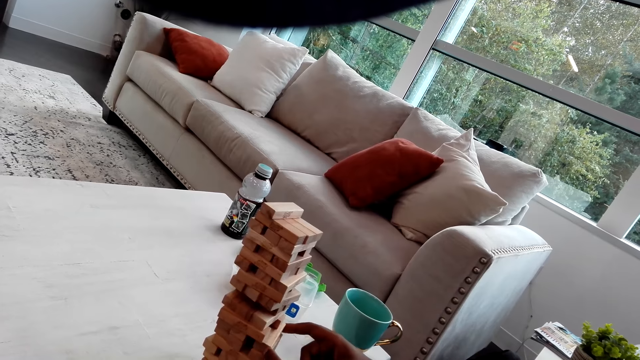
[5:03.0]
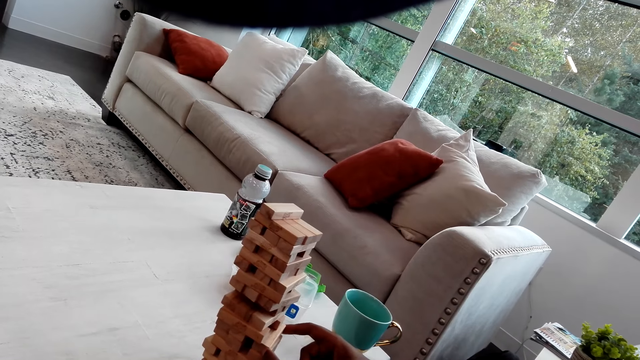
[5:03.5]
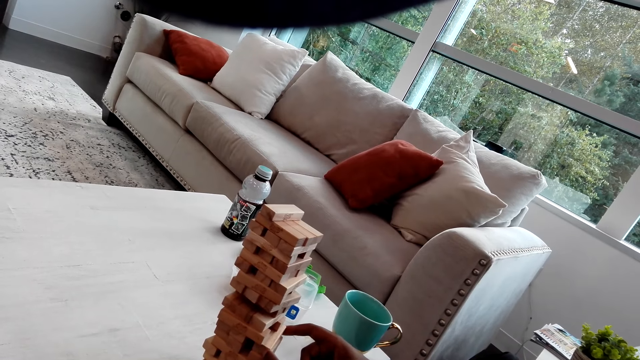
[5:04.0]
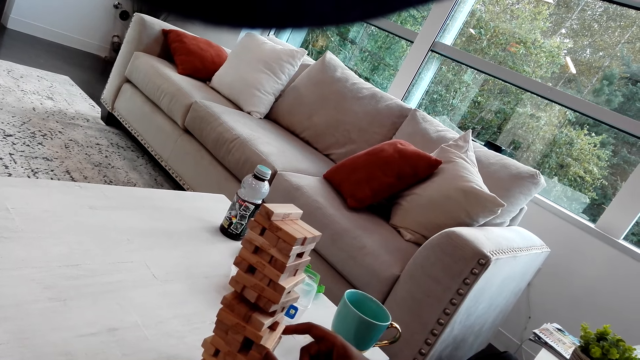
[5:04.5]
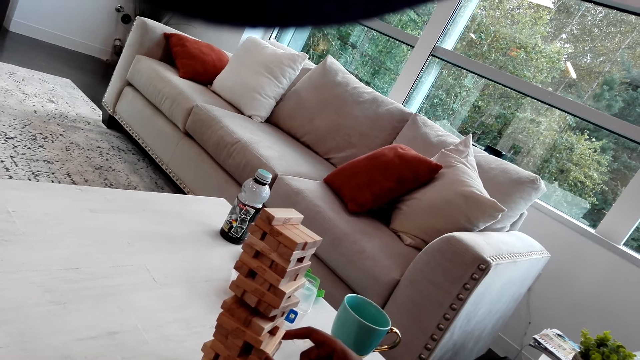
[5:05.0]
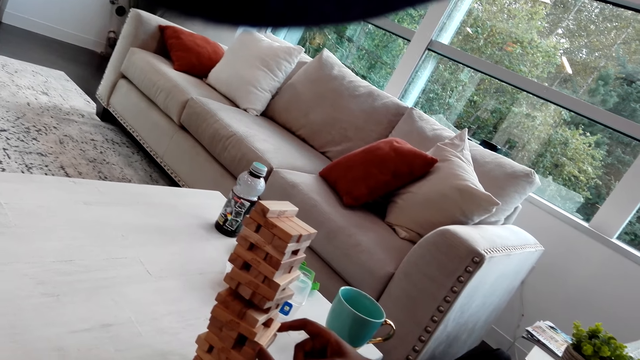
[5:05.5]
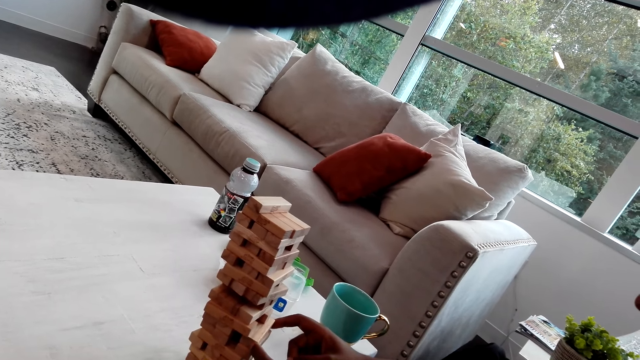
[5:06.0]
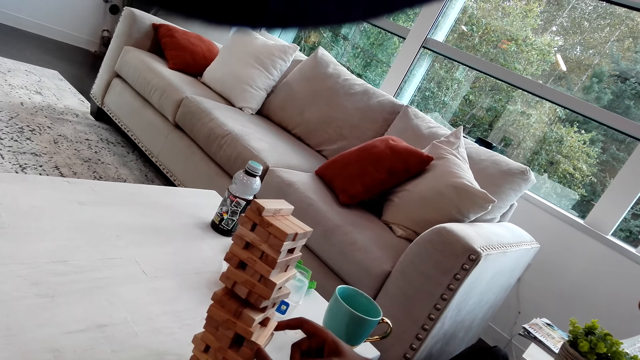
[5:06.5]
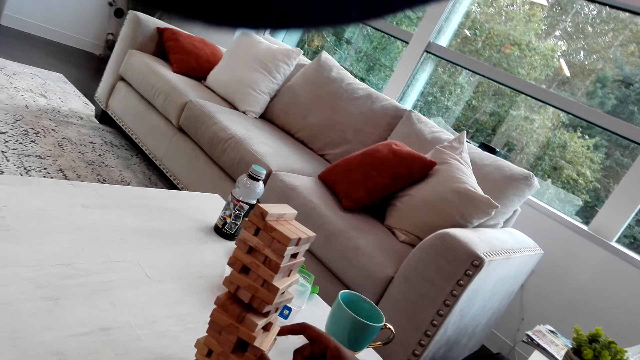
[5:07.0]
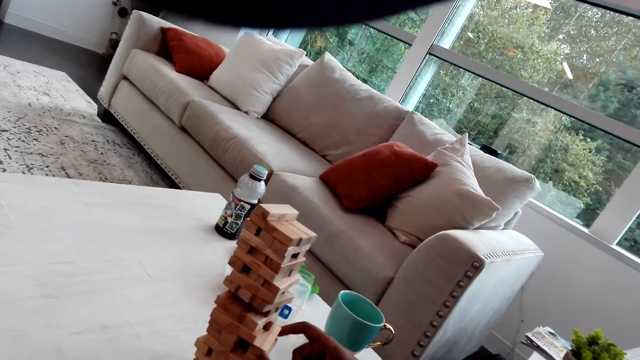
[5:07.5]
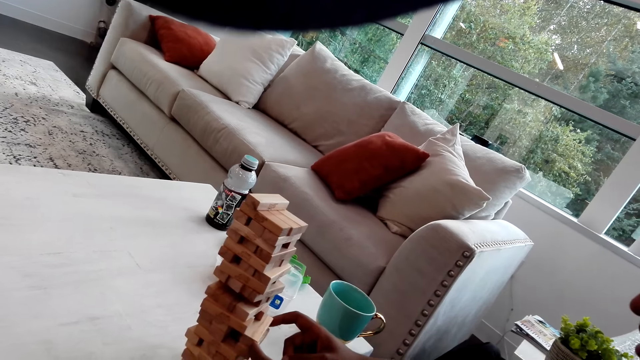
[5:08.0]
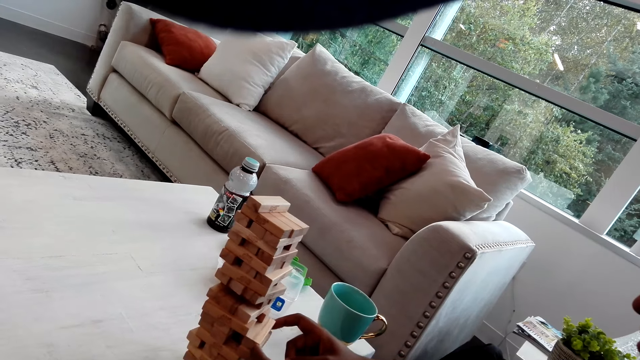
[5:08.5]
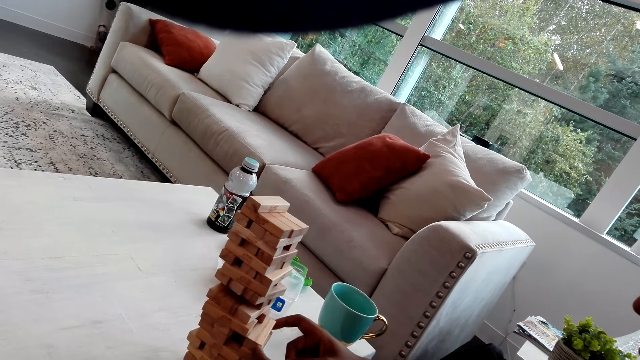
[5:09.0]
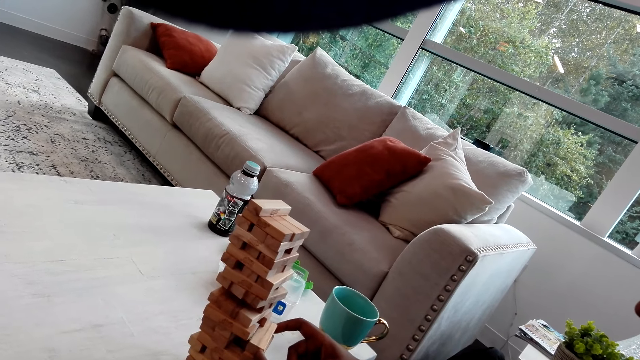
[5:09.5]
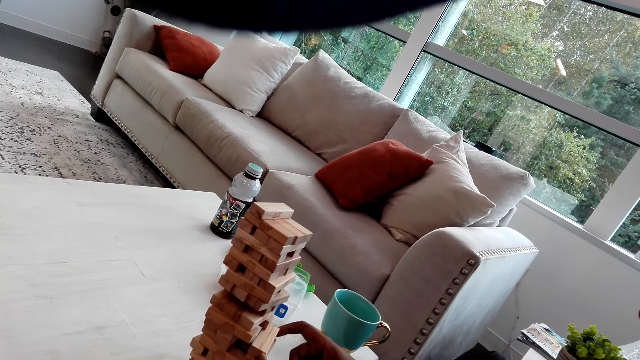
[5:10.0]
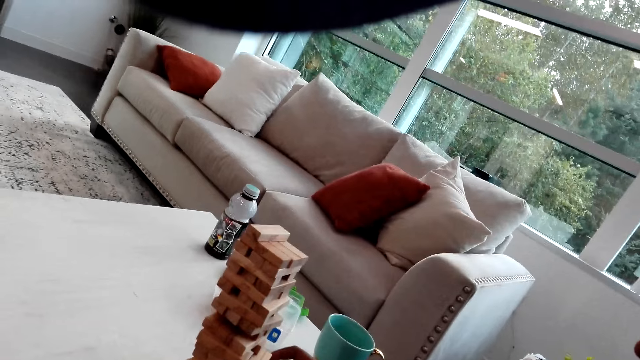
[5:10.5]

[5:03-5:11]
The camera wearer talks with a man. The man plays a block tower game.

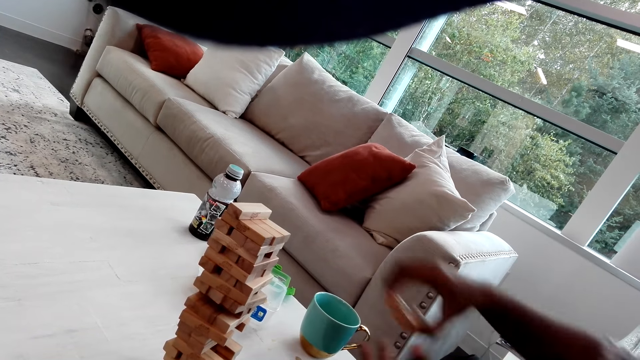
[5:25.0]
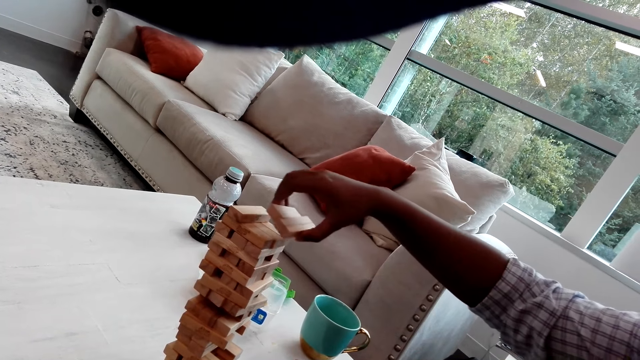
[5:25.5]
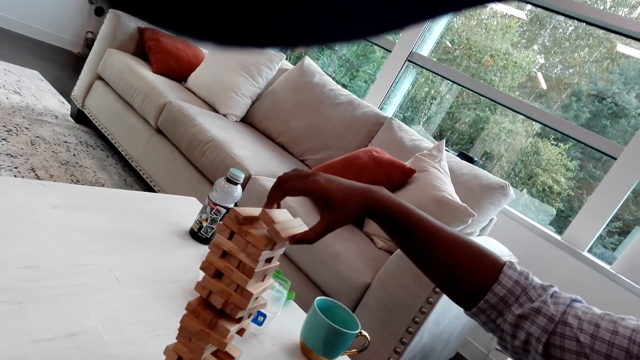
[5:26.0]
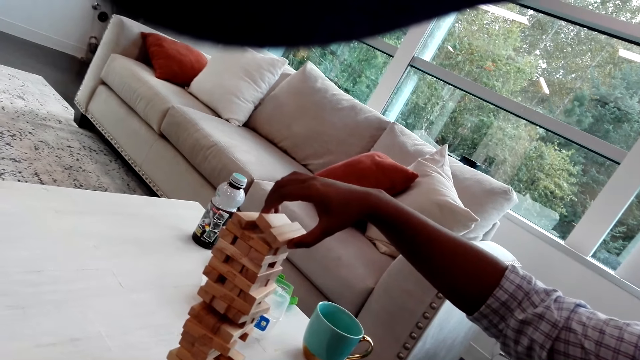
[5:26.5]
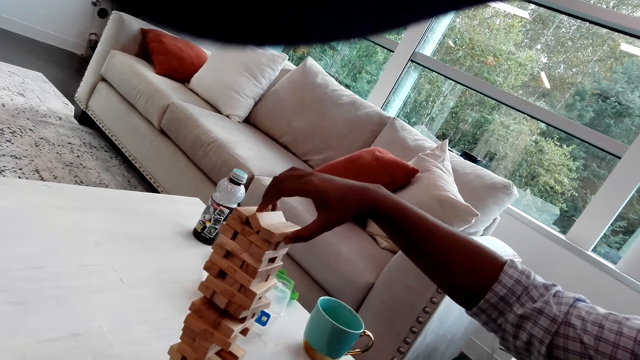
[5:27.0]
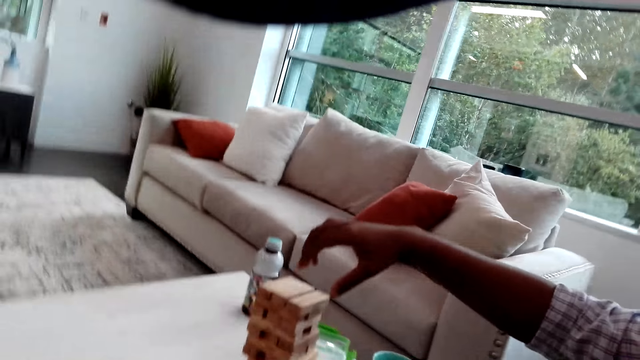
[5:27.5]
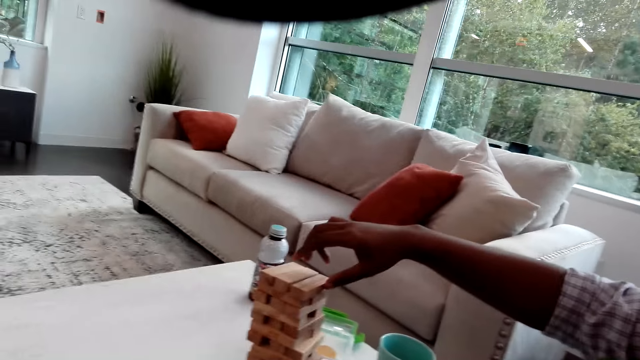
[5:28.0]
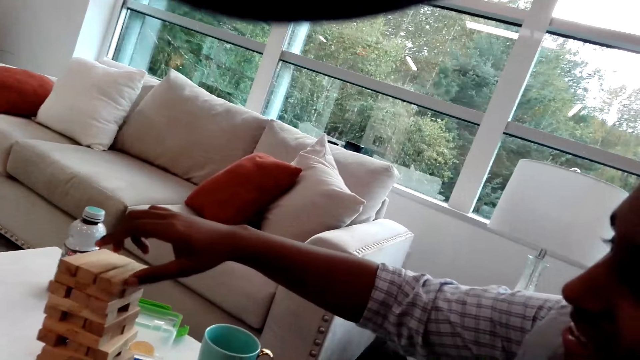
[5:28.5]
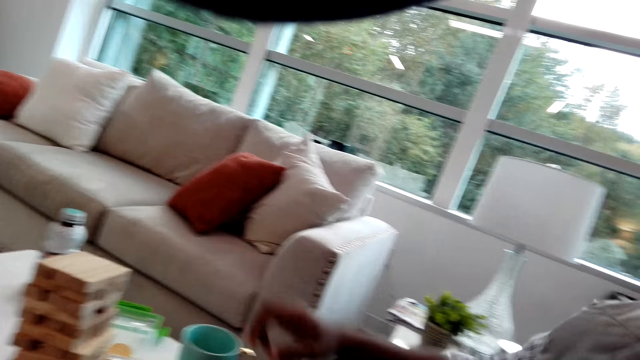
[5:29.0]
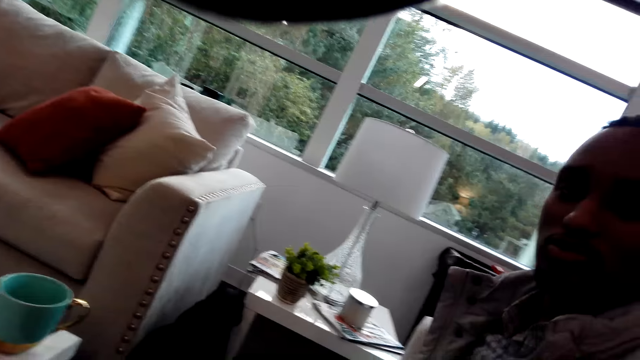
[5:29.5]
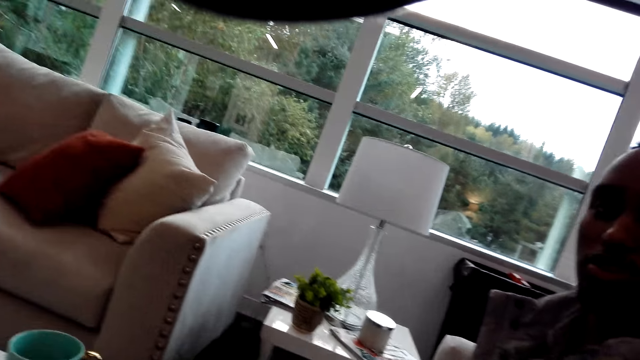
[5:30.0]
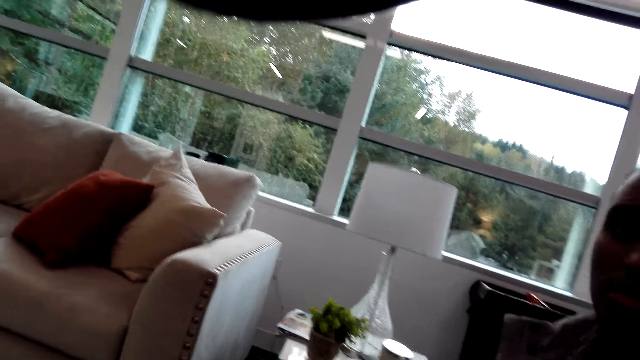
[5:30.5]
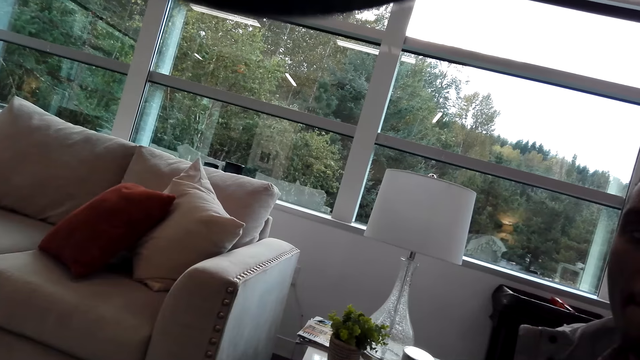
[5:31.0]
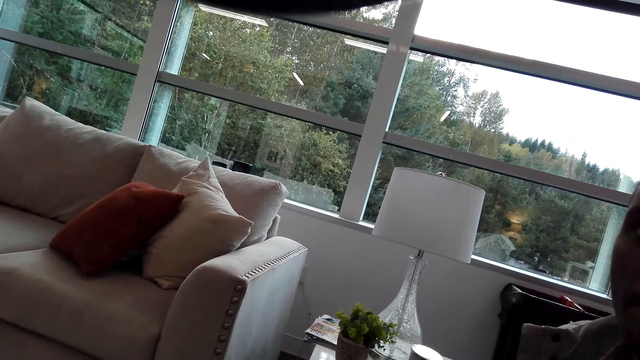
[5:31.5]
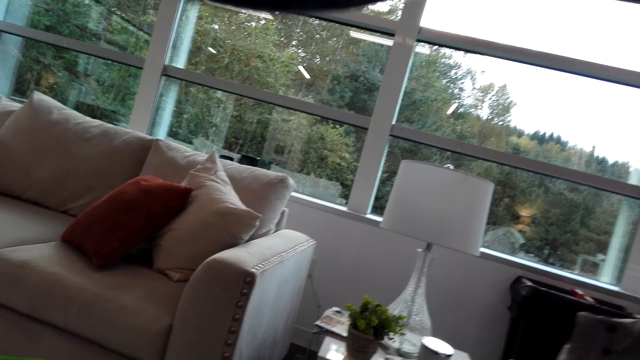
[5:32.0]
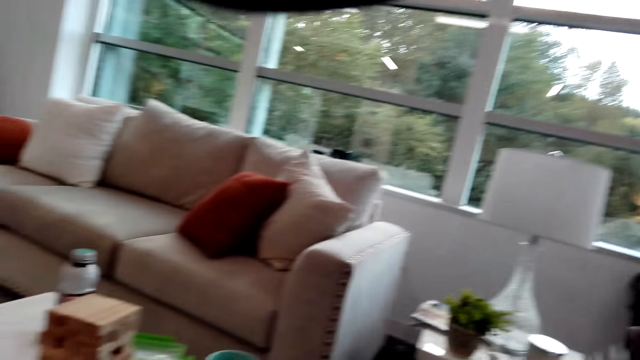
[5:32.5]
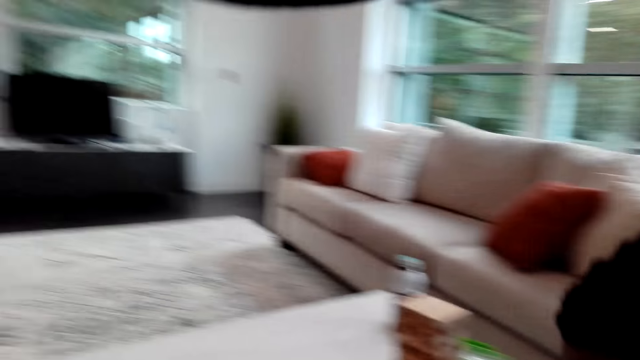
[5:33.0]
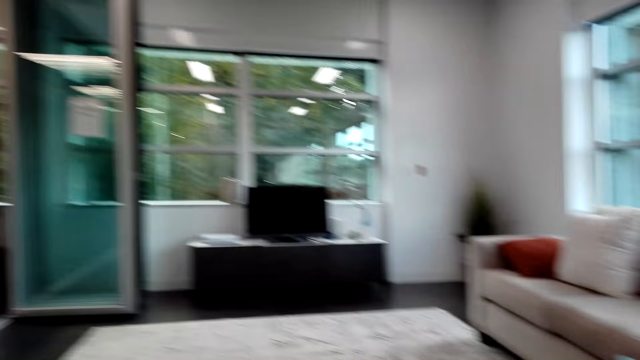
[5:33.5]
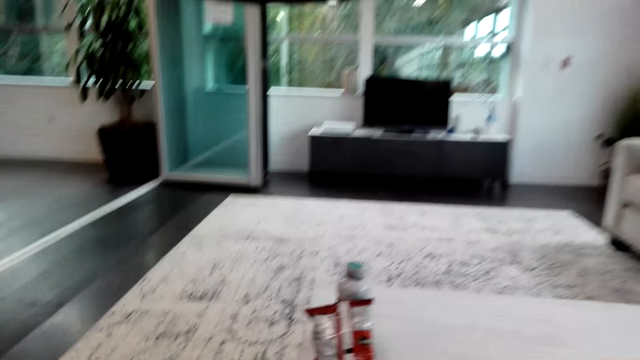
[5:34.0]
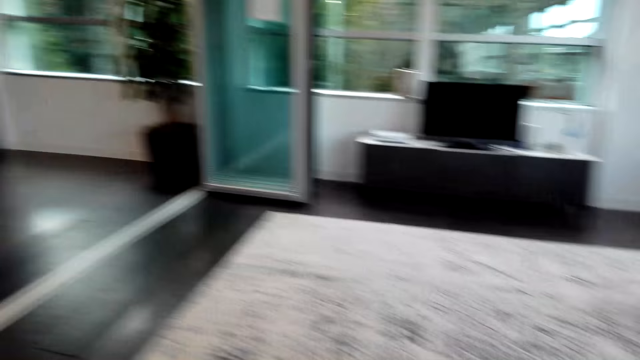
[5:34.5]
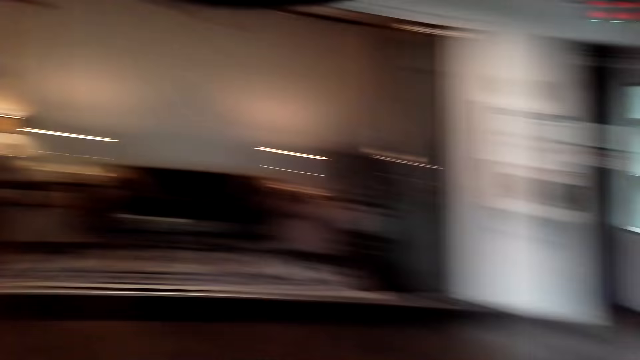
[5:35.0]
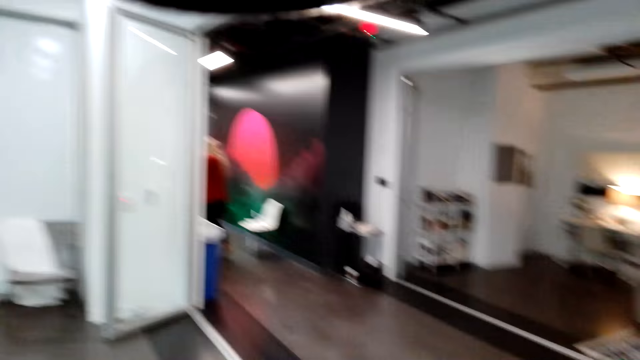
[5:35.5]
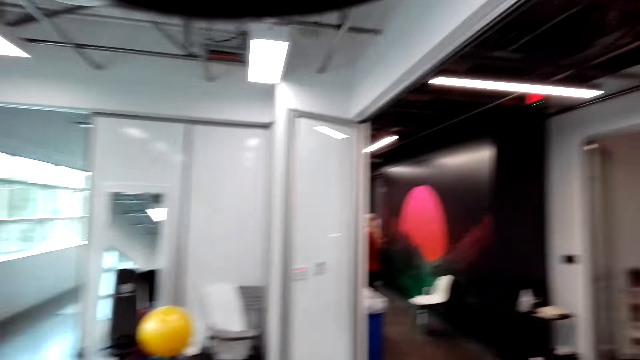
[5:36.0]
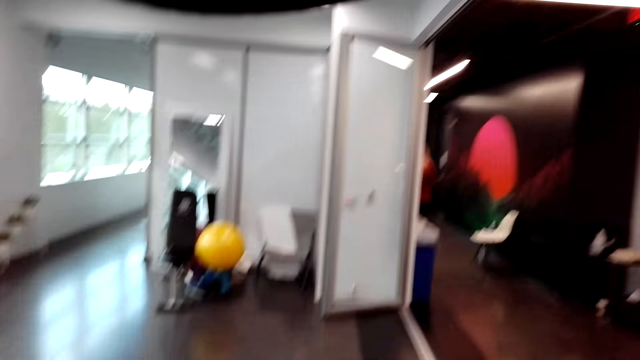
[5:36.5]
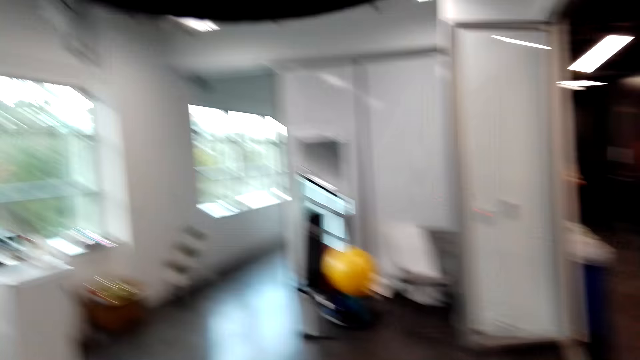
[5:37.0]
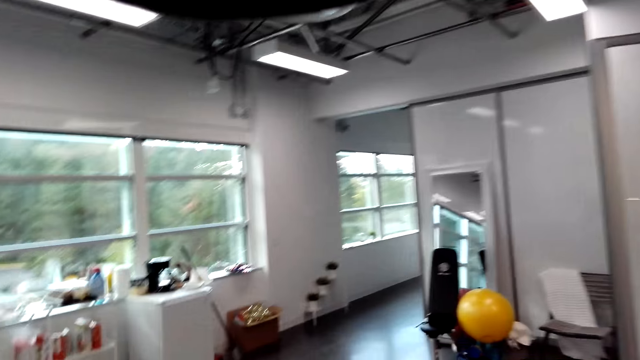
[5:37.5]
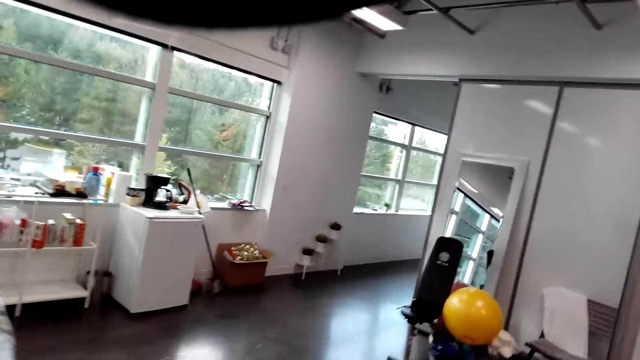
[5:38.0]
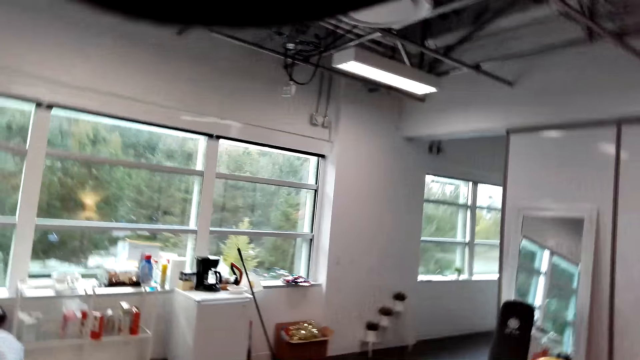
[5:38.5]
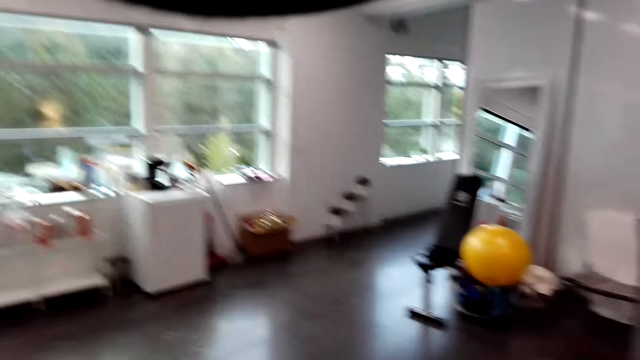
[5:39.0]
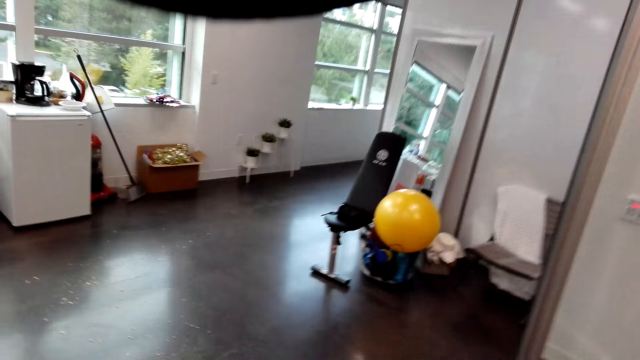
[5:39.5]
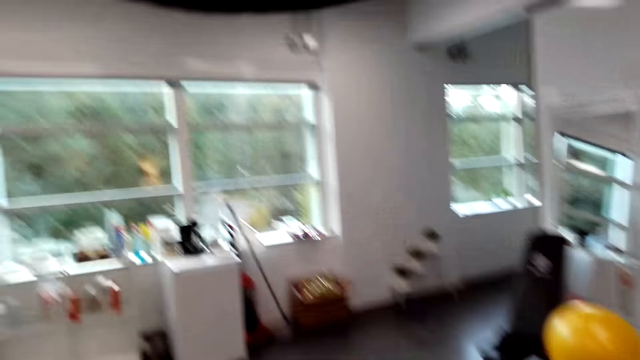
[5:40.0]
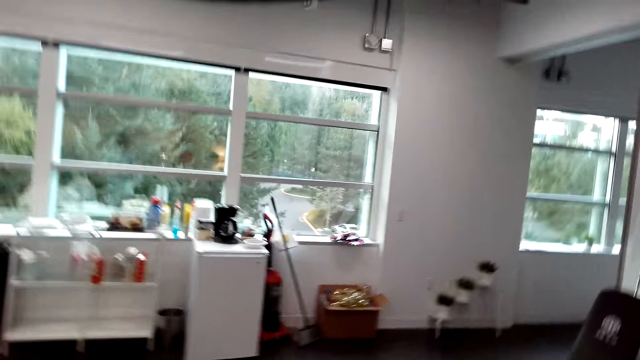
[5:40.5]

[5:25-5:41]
A man places a wood brick on the topmost level. The camera wearer walks. The man talks with the camera wearer and walks with the camera wearer.
